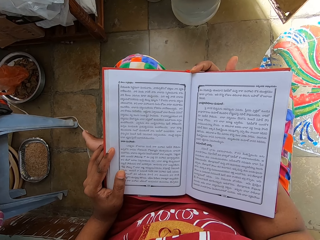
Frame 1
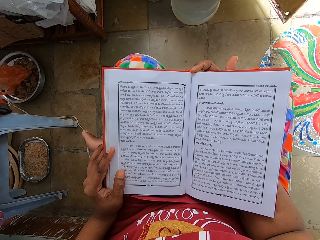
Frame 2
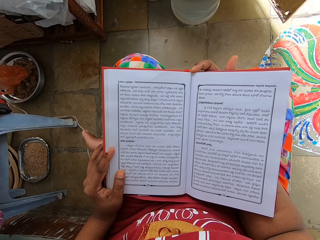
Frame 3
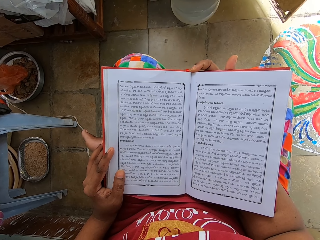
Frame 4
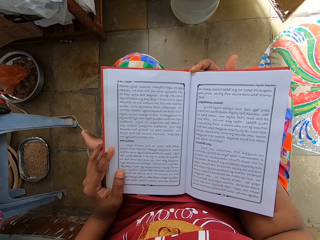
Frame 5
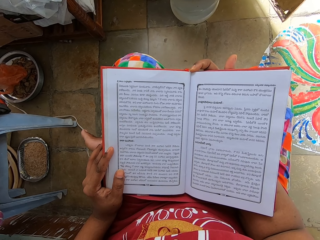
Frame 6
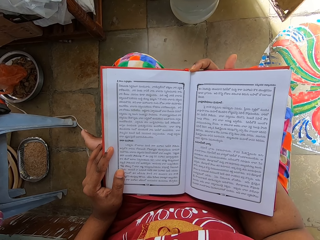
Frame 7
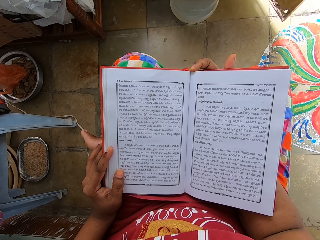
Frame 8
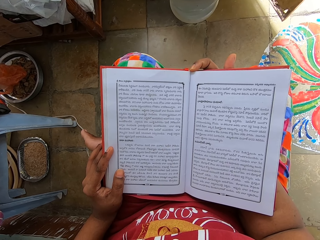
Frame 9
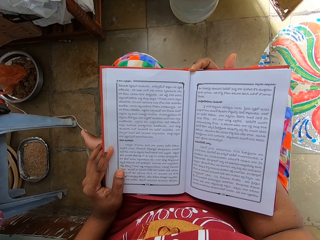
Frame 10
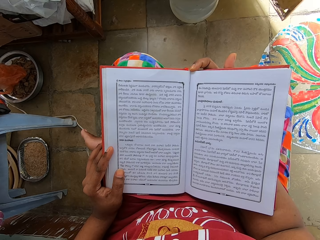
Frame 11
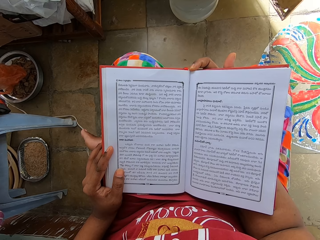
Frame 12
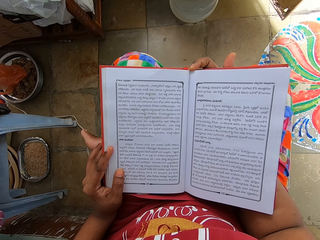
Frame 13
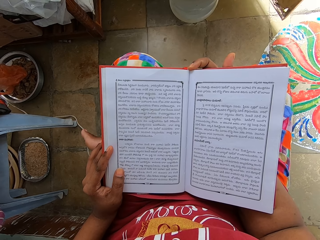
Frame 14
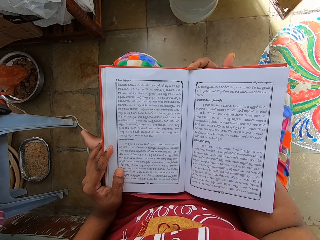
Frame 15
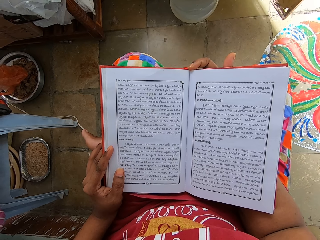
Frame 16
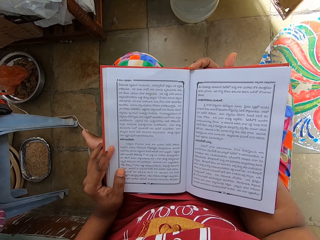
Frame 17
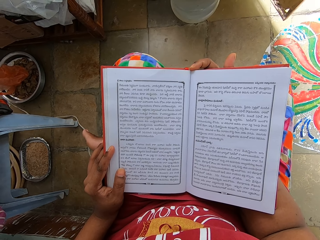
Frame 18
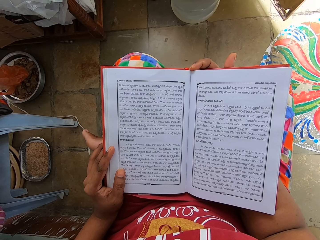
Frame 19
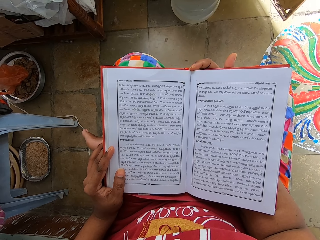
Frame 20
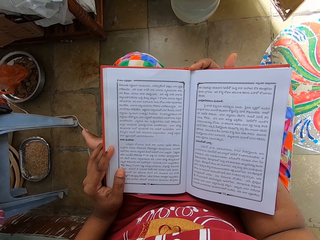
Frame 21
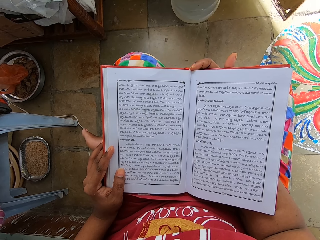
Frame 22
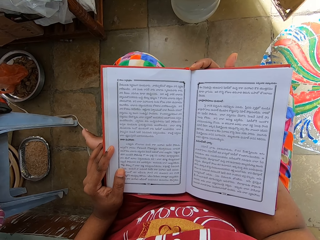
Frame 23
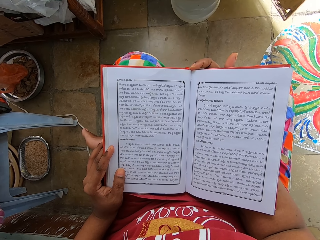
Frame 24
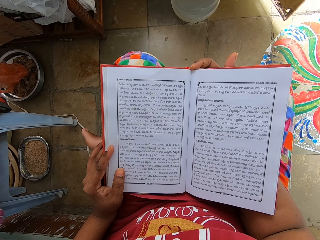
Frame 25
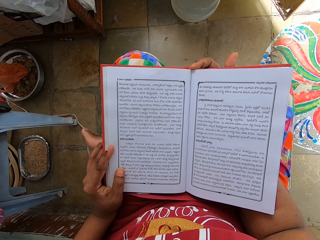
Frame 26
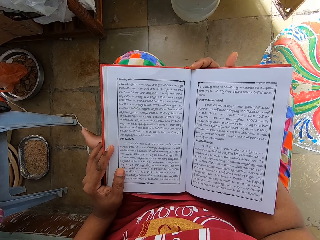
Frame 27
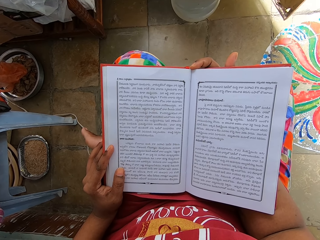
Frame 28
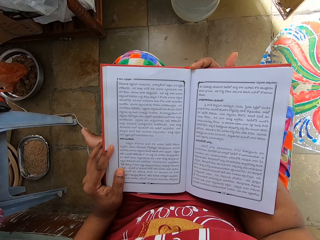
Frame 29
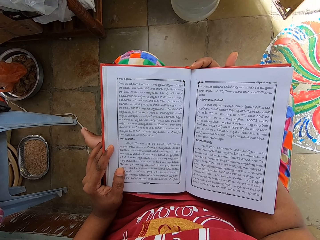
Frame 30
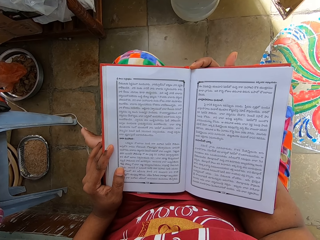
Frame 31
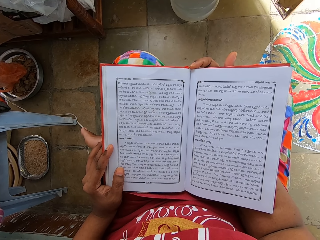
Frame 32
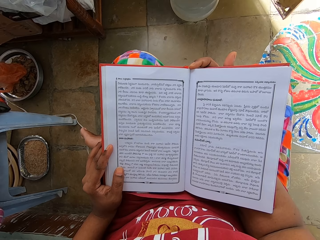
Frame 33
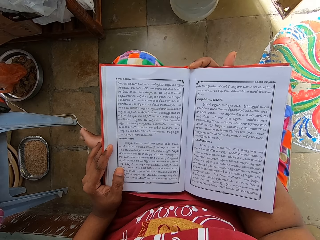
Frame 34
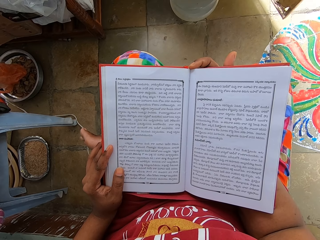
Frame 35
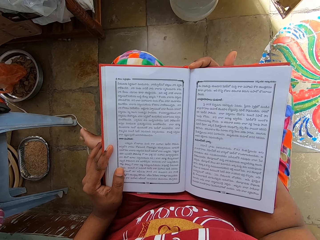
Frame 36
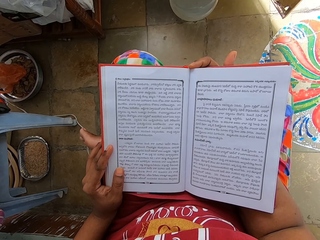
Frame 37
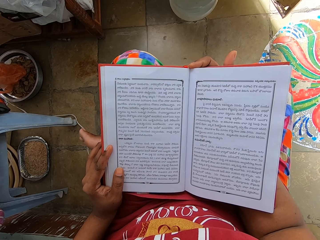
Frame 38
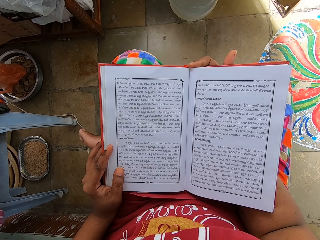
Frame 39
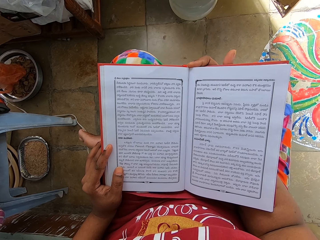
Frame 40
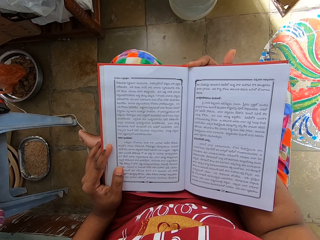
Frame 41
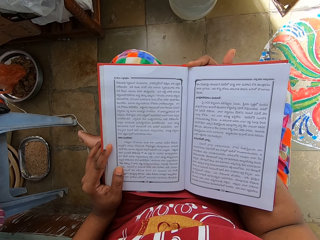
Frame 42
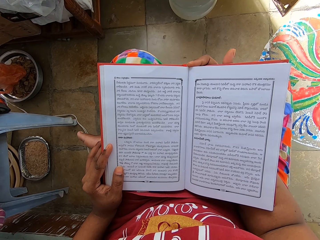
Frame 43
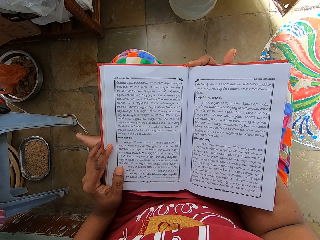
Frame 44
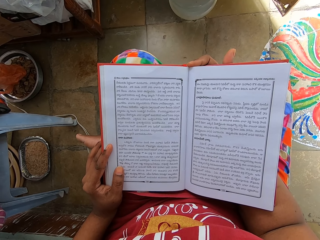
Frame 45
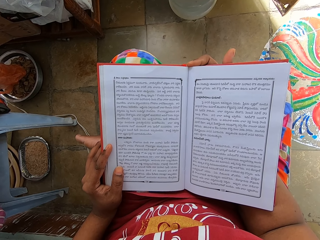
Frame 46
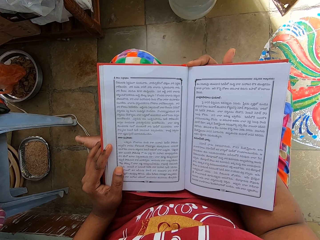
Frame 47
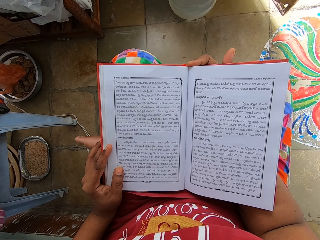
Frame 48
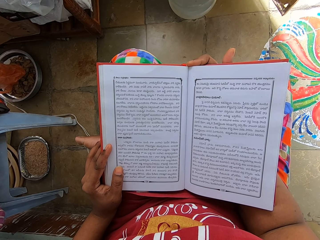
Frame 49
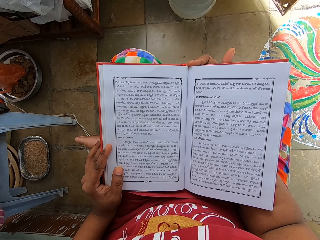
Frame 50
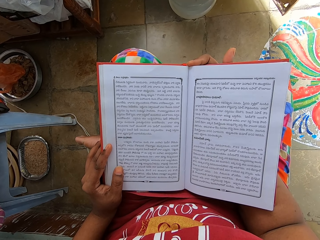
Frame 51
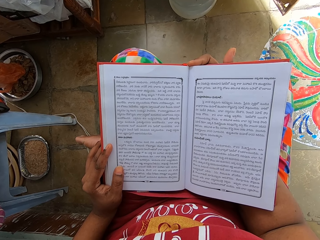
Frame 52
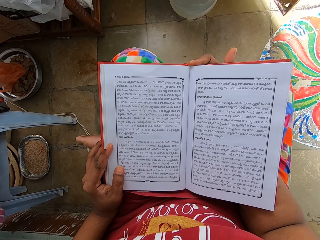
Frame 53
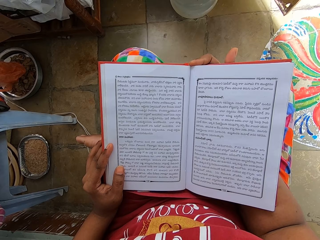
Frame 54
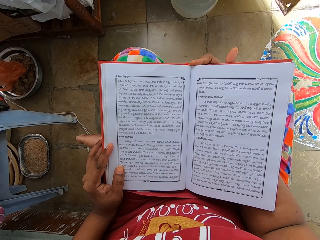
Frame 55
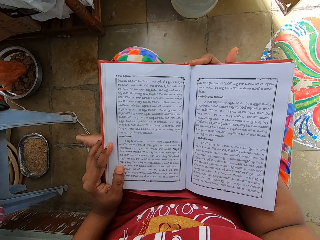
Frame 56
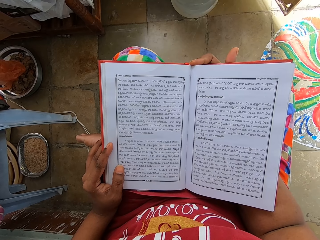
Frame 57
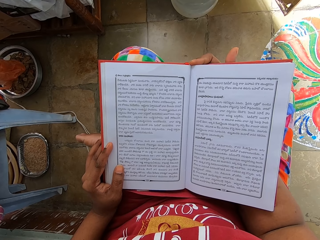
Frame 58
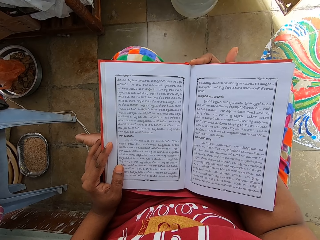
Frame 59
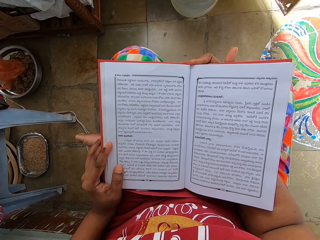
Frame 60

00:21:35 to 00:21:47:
The camera wearer reads a book.

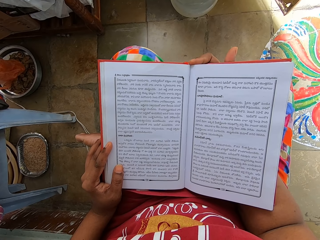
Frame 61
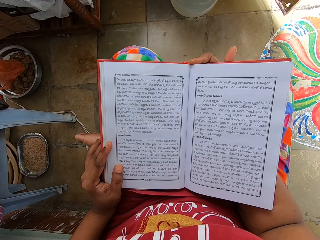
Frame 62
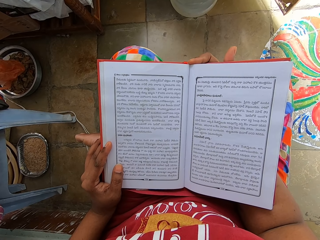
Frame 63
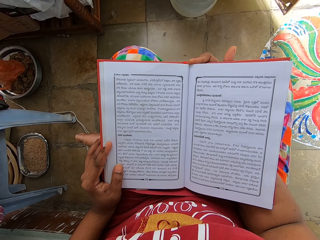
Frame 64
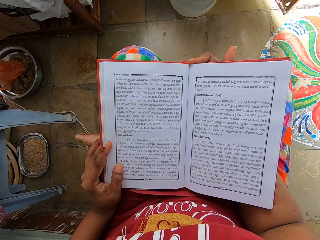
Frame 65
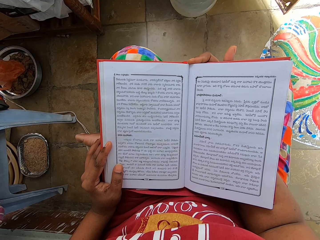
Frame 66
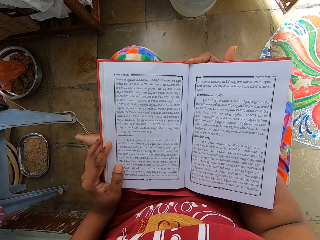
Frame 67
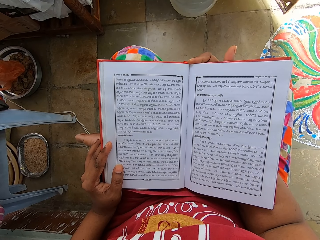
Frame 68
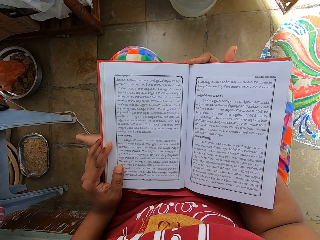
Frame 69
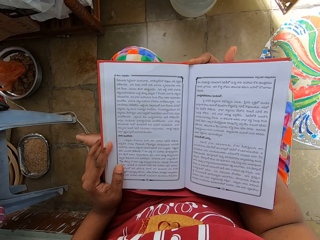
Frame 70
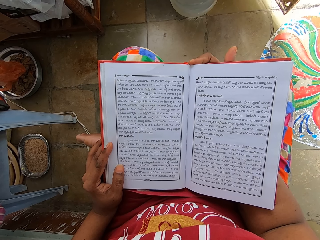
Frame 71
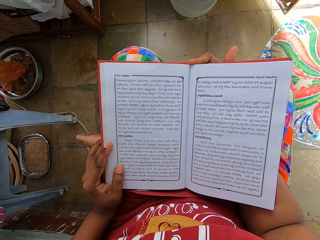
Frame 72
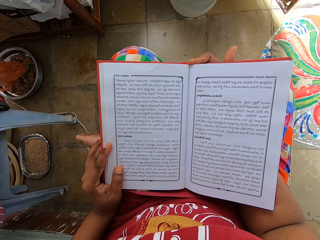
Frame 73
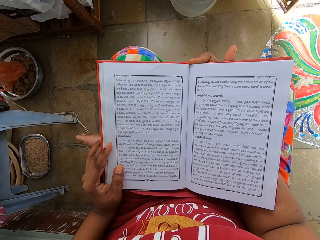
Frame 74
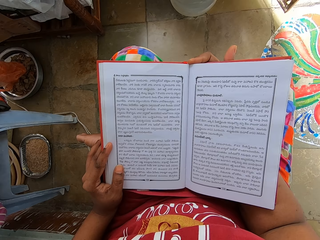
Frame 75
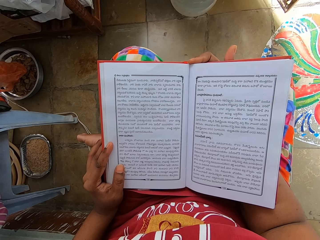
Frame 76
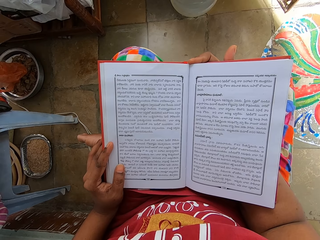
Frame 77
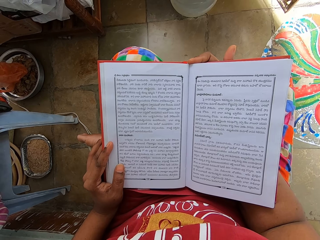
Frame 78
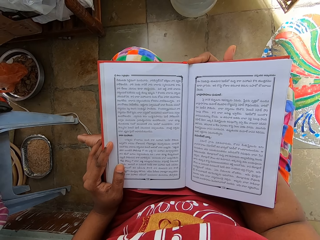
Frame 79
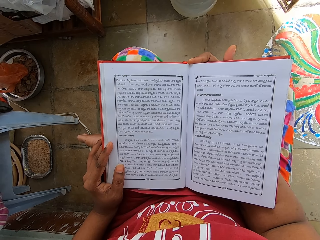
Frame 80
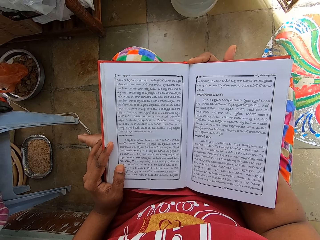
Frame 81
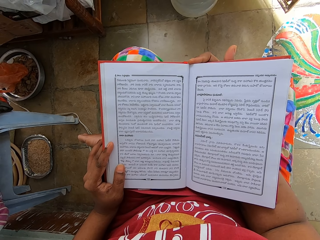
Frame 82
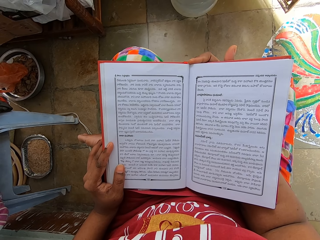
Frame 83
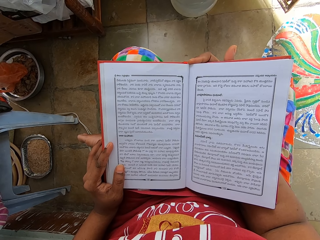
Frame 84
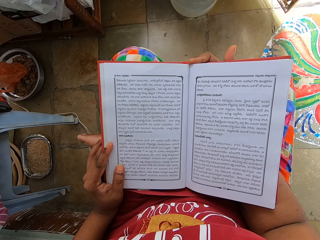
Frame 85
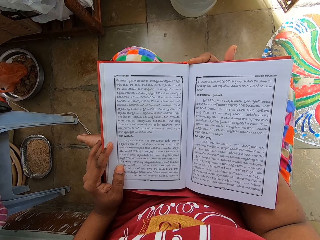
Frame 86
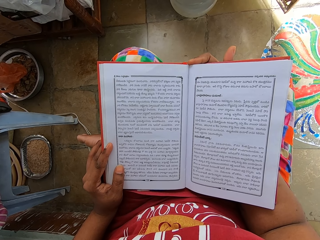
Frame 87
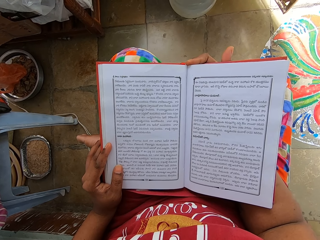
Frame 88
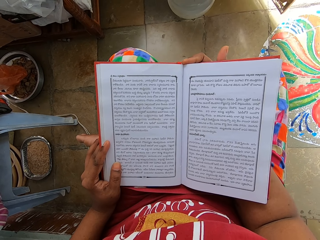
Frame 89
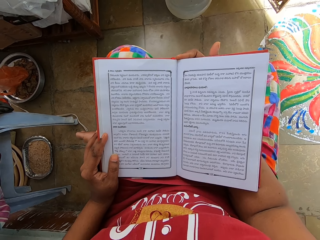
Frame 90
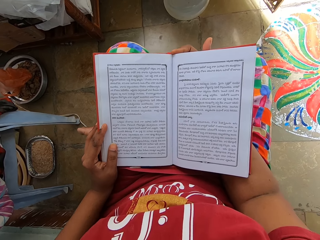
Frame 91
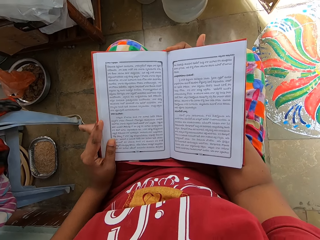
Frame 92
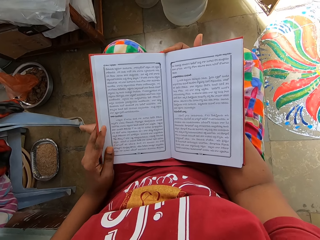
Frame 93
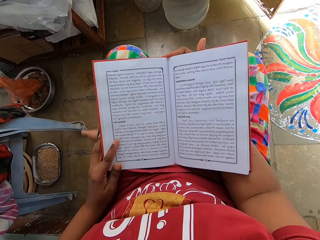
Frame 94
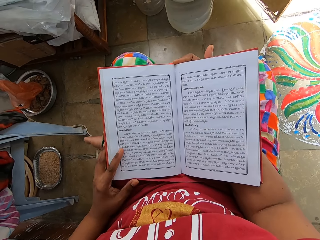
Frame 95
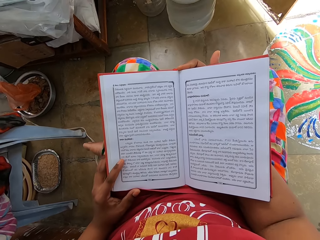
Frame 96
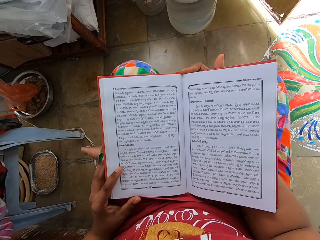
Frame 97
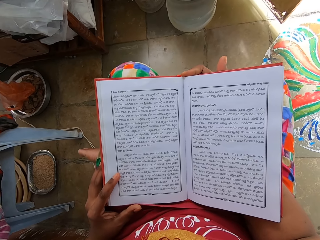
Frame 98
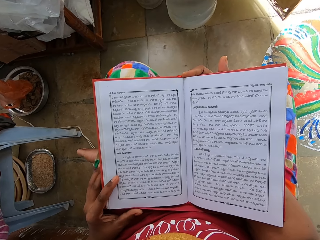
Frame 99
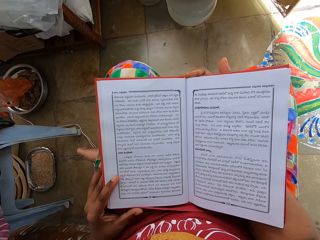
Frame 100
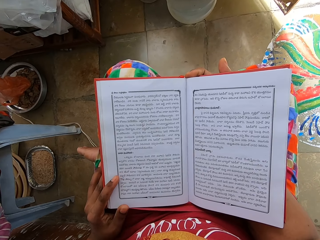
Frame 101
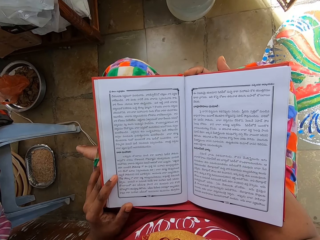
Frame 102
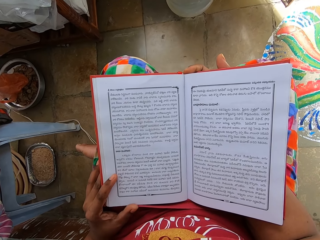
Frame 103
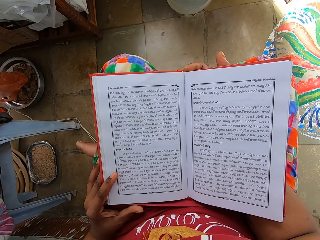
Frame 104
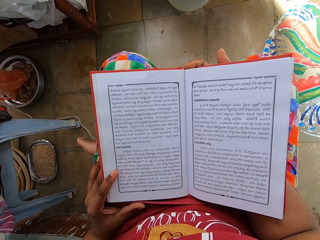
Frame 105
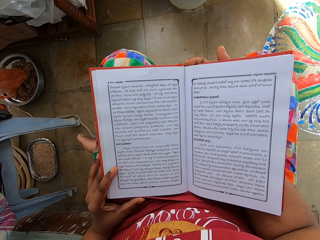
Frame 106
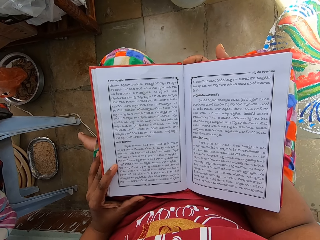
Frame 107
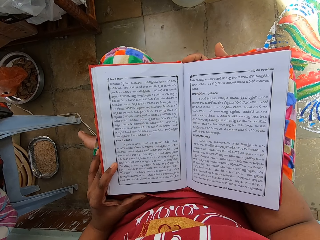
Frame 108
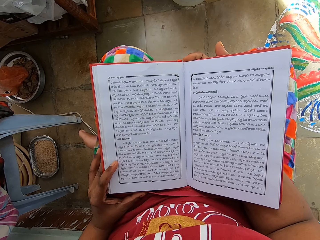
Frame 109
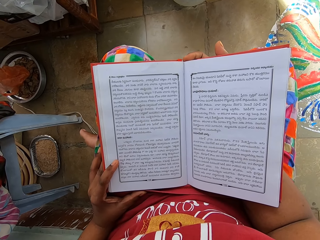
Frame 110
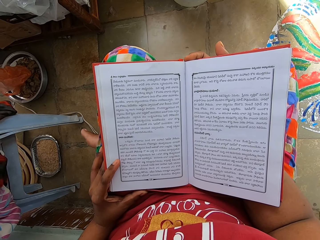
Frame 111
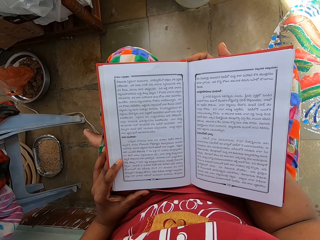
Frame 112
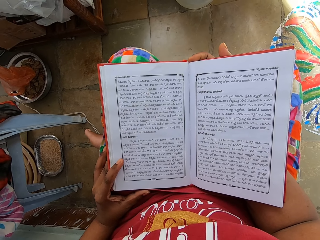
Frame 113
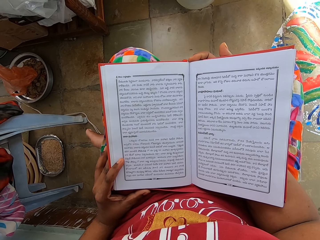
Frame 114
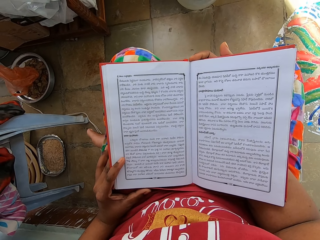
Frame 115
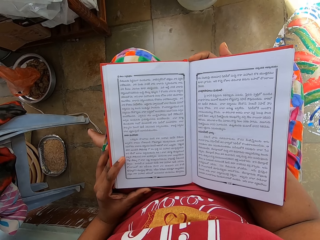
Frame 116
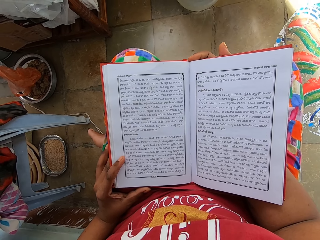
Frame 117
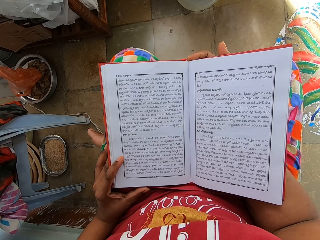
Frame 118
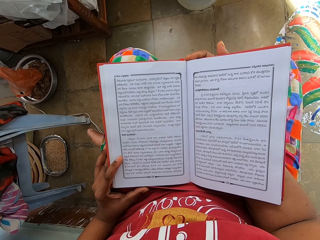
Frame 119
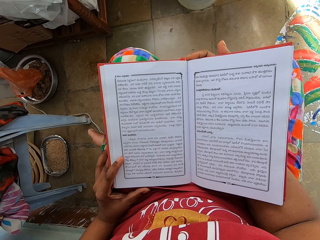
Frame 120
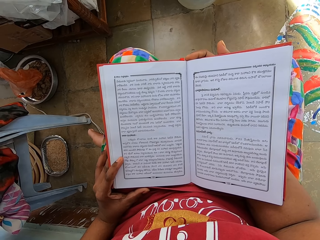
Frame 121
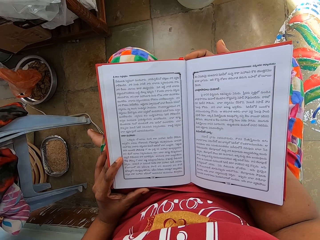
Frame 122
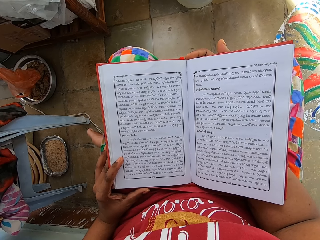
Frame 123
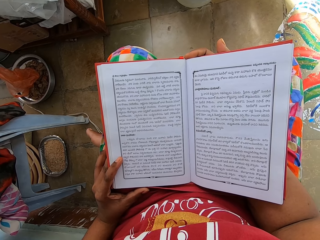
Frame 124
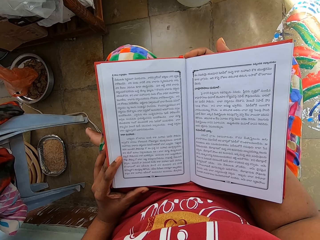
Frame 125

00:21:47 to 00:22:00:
The camera wearer moves a hand. They move a finger. They read a book.
